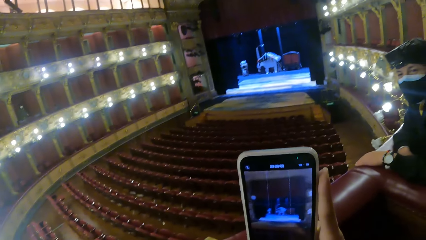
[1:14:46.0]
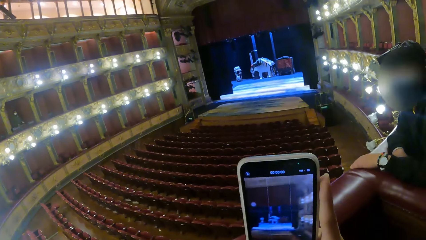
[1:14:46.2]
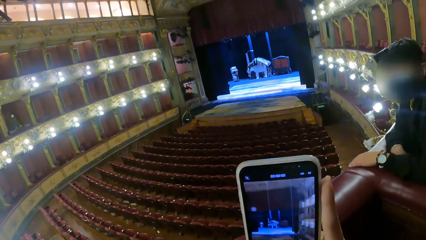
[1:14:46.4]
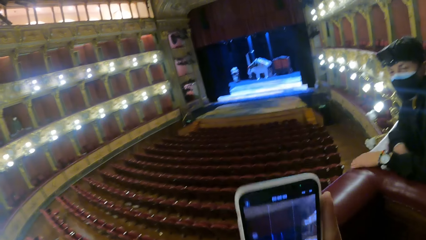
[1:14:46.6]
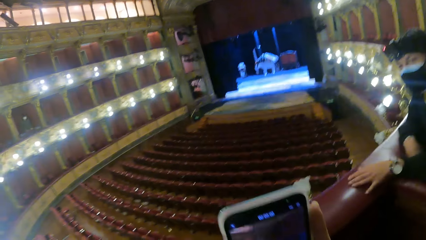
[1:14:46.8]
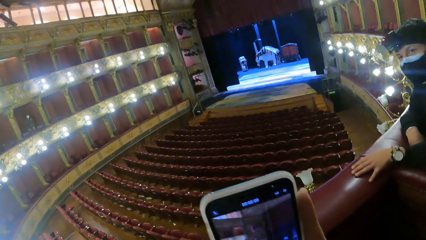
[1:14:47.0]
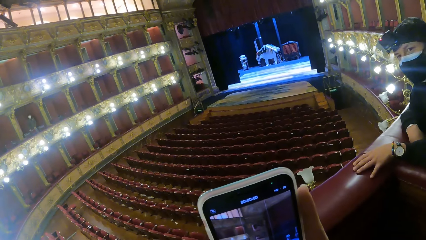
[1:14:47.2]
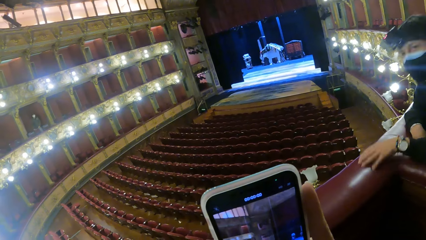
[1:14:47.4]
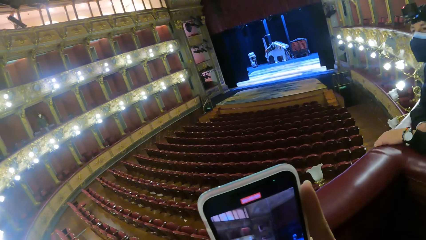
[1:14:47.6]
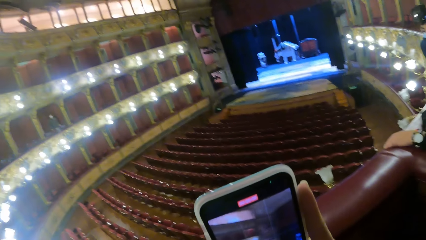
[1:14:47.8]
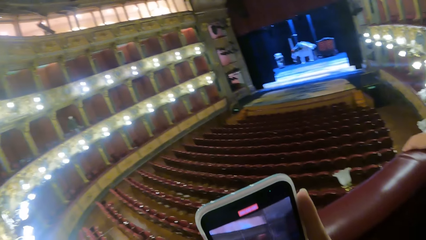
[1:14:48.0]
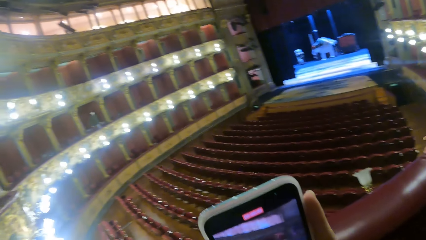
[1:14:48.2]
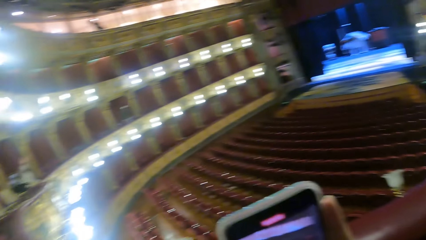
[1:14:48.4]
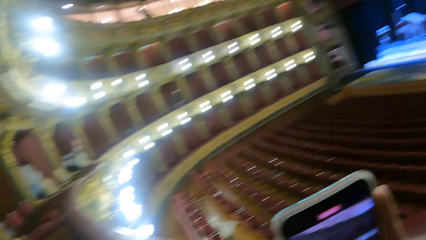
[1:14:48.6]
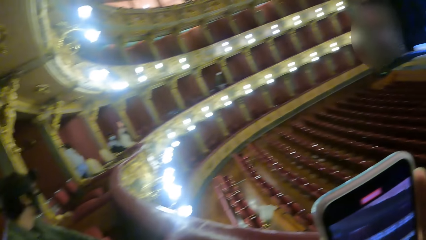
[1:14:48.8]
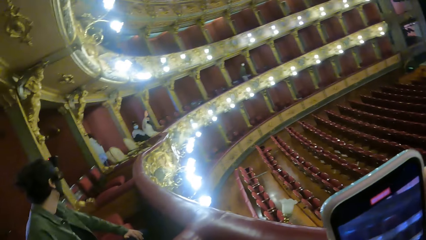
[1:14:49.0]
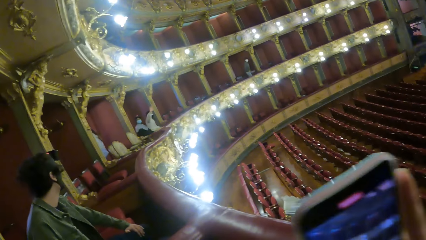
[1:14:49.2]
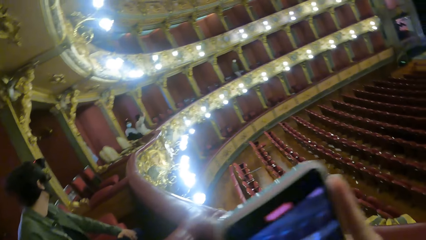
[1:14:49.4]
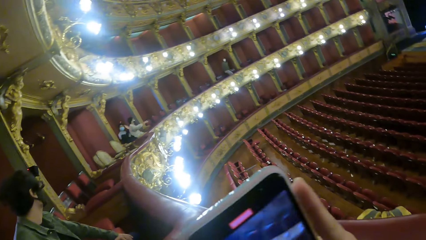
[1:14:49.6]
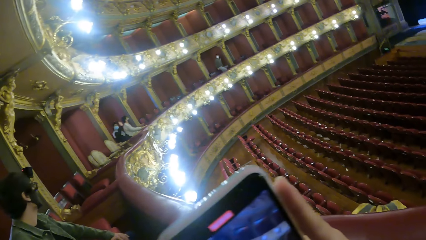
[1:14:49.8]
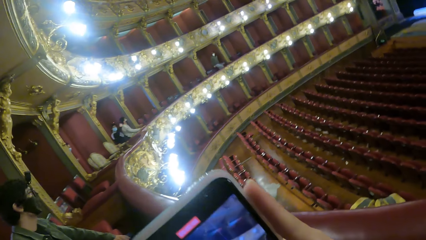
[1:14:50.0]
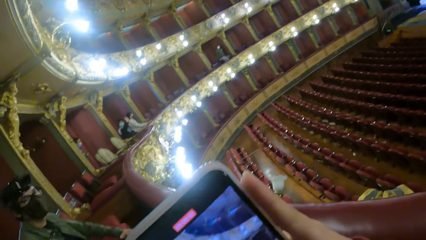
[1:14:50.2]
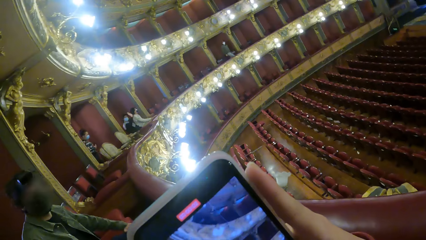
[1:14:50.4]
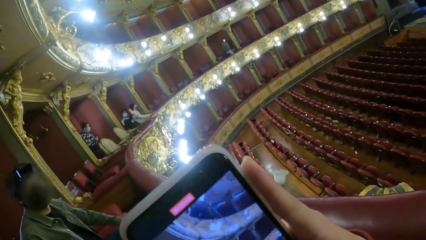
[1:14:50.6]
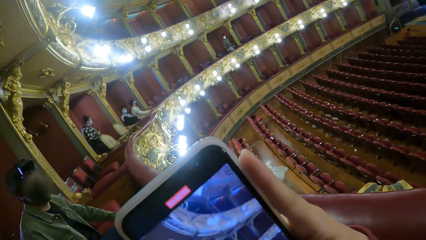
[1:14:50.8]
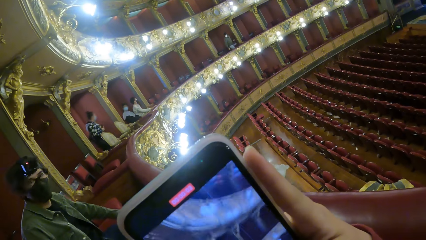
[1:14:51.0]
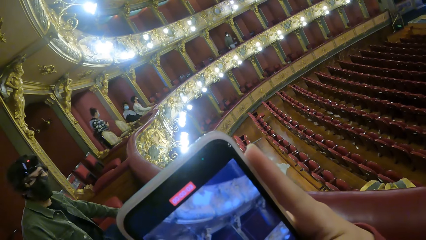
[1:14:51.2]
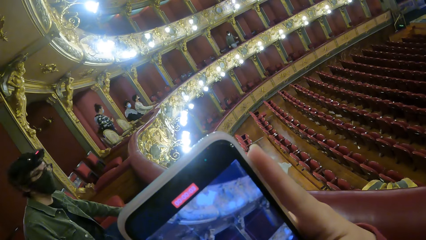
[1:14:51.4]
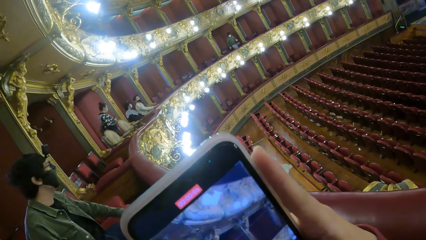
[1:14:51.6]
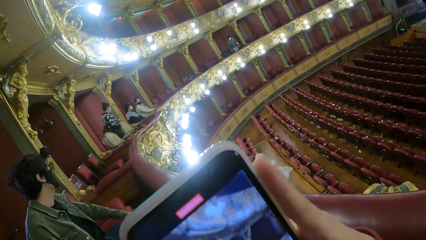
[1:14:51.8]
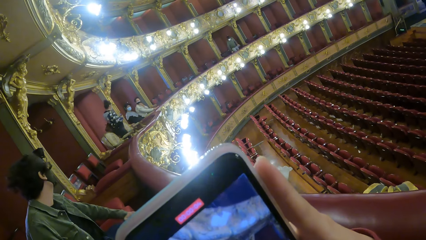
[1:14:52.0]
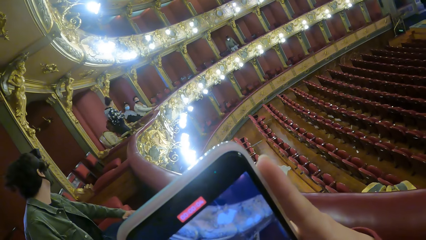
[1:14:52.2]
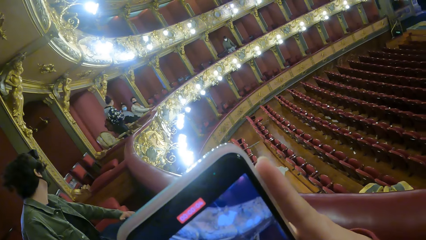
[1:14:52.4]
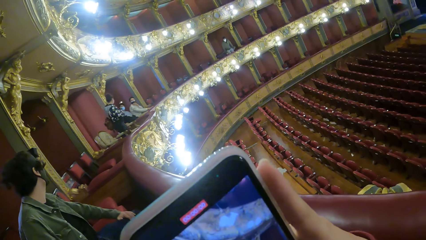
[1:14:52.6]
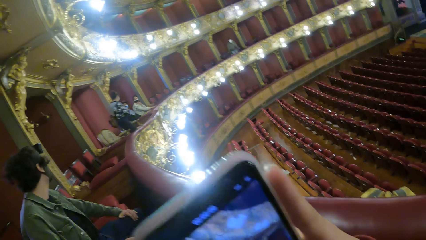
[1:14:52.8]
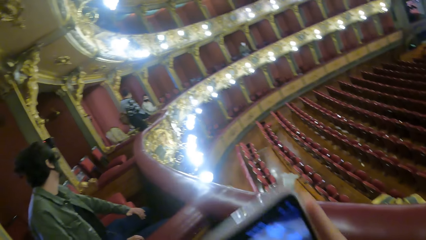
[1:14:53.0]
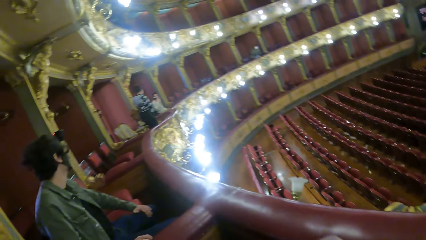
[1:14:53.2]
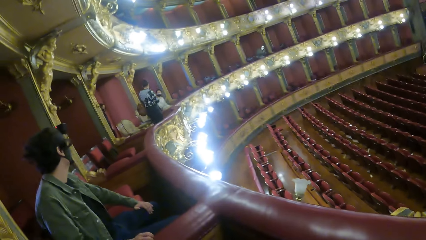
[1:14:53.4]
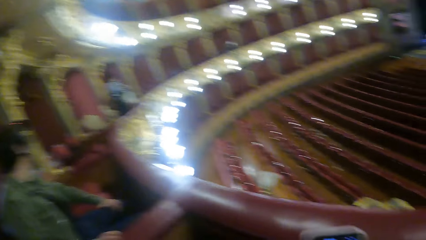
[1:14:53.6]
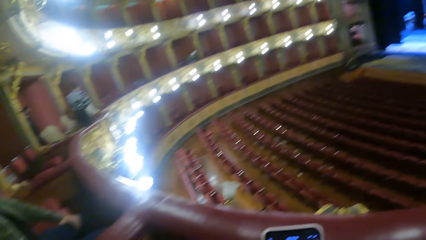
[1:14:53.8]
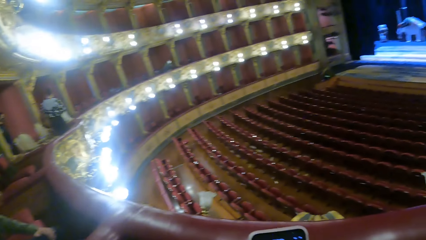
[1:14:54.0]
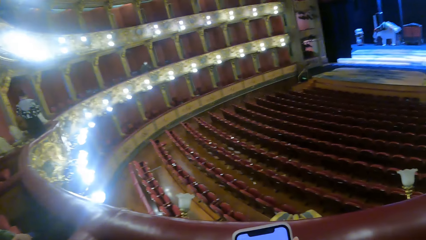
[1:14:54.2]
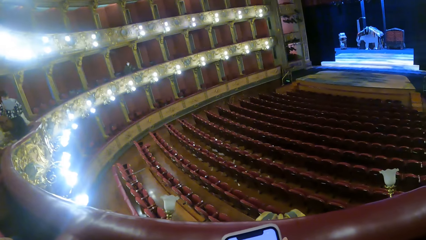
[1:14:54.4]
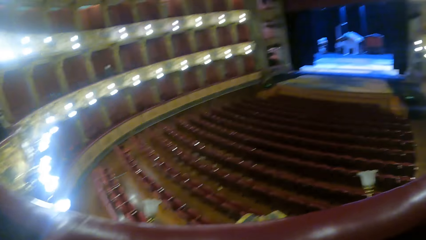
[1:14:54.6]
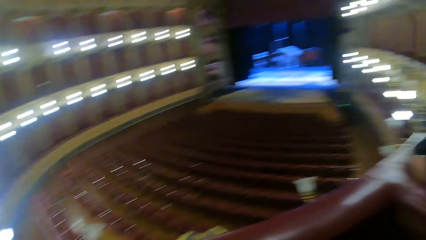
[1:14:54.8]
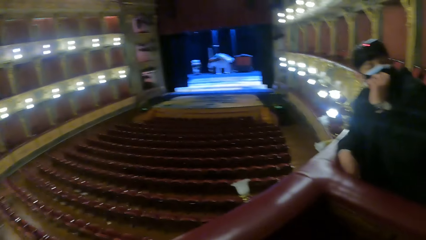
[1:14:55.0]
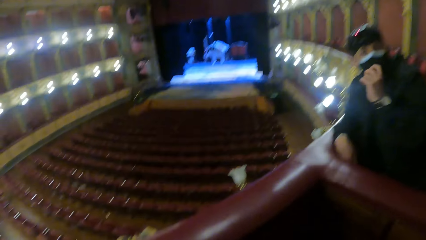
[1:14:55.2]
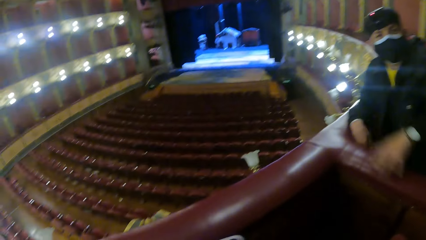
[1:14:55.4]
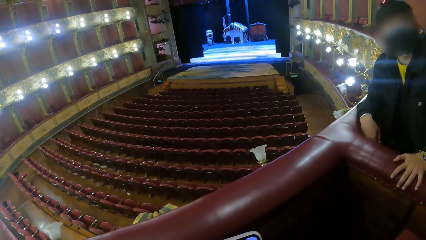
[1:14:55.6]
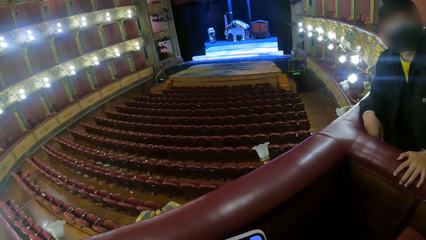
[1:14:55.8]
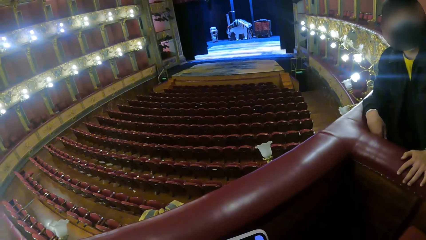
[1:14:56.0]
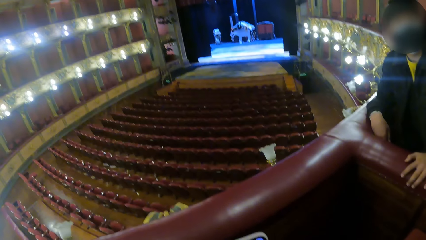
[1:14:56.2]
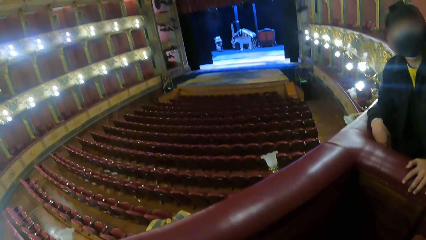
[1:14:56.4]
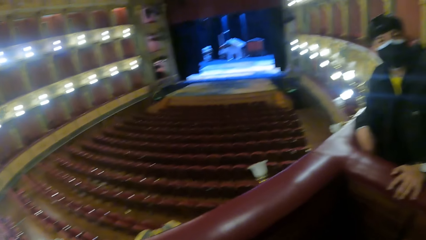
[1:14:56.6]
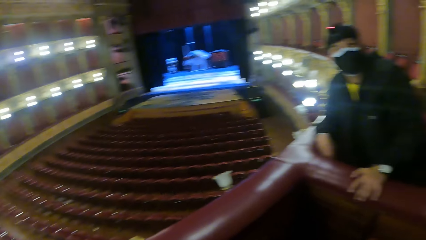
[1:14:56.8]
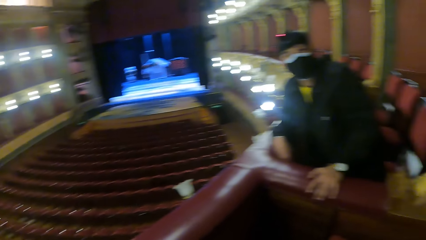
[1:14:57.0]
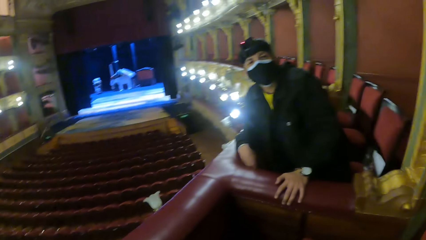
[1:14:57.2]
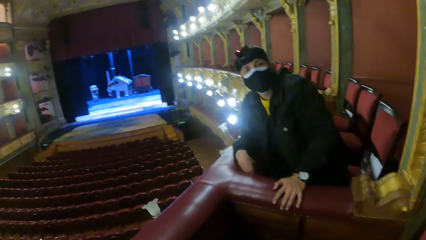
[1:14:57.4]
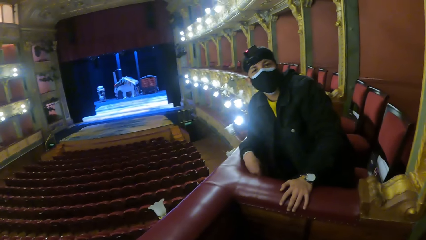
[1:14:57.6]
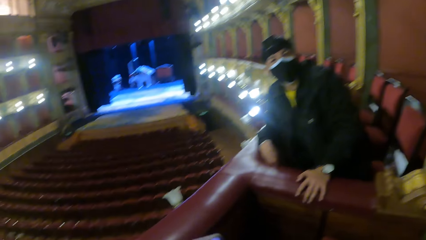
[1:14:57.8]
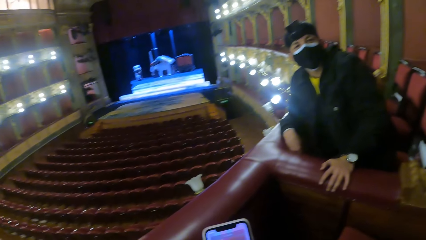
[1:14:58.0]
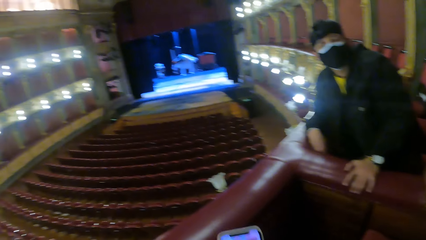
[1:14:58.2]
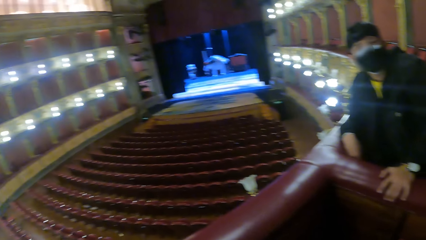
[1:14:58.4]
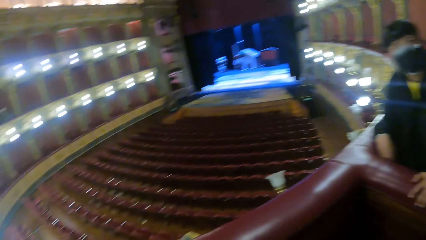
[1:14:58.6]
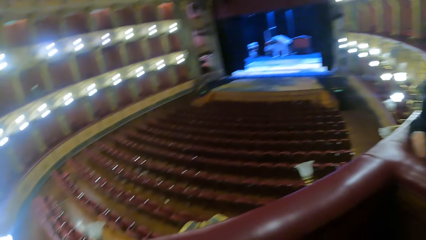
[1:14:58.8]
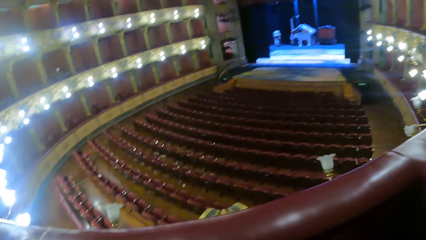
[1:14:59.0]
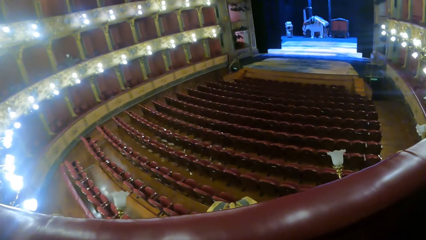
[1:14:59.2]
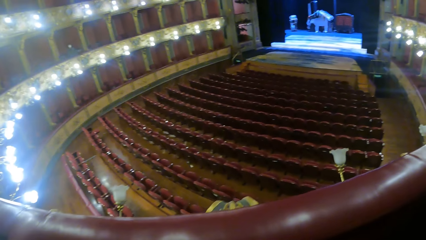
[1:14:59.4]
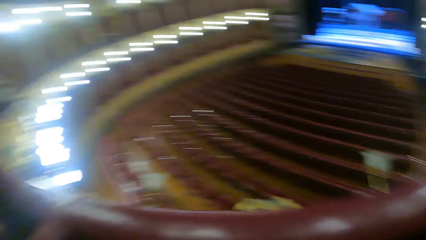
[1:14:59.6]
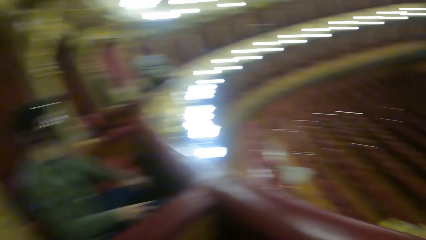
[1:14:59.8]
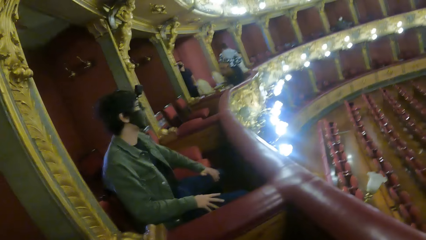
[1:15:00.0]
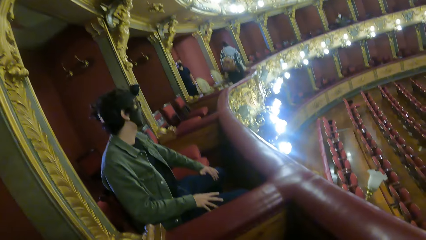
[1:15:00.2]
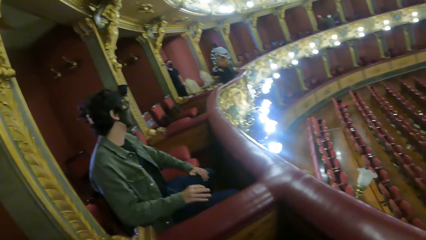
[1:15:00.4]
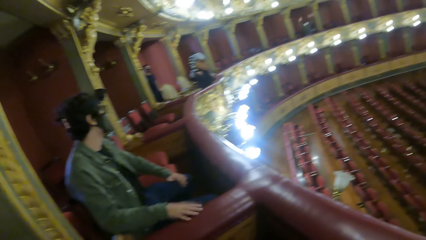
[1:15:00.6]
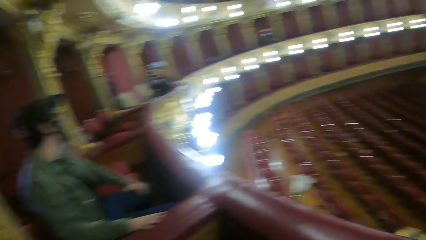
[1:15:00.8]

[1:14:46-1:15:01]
The camera wearer records on the phone. A man waves his right hand. Another man waves his right hand. A woman walks towards the first man and the other man. Another man places his right hand on a balcony.
